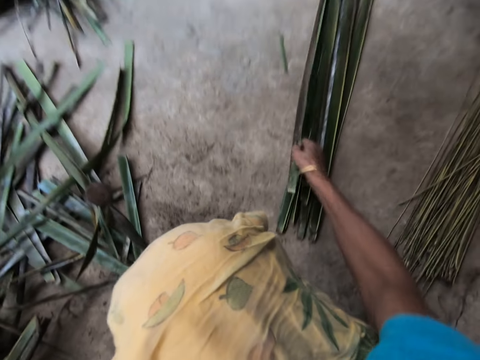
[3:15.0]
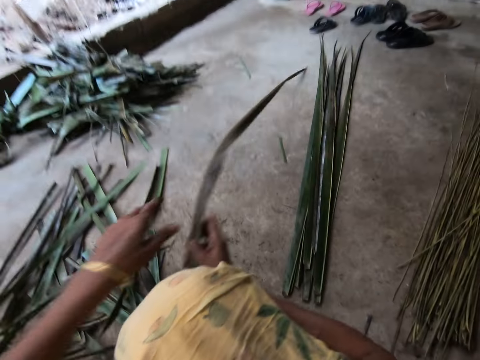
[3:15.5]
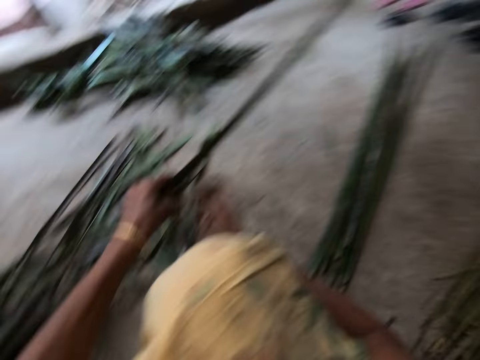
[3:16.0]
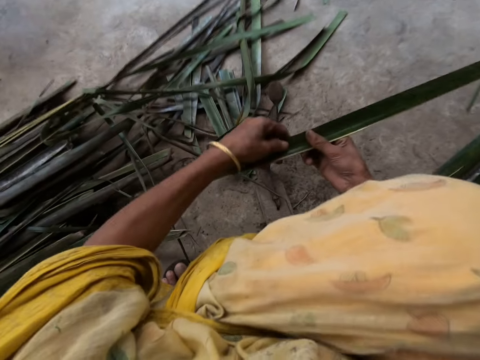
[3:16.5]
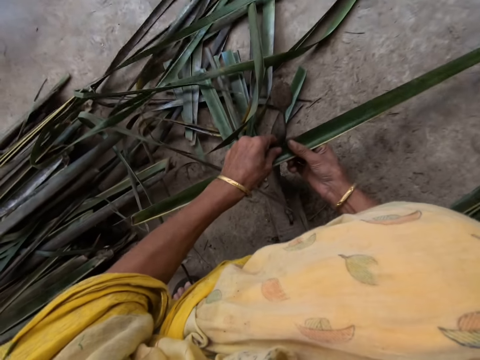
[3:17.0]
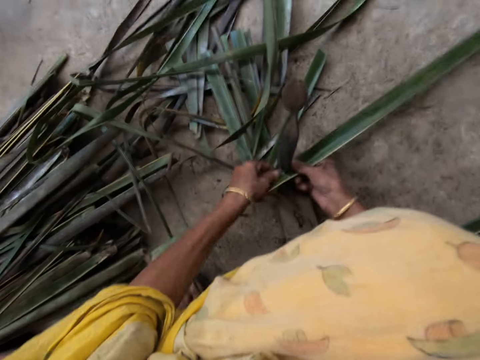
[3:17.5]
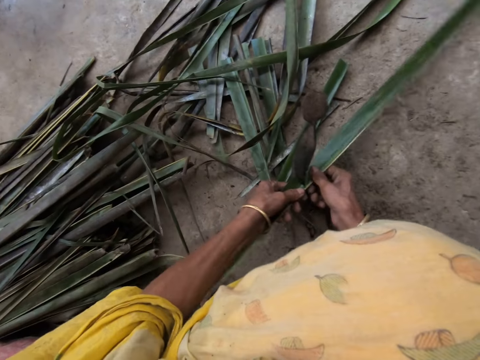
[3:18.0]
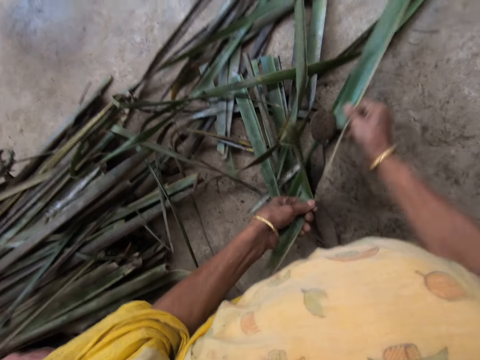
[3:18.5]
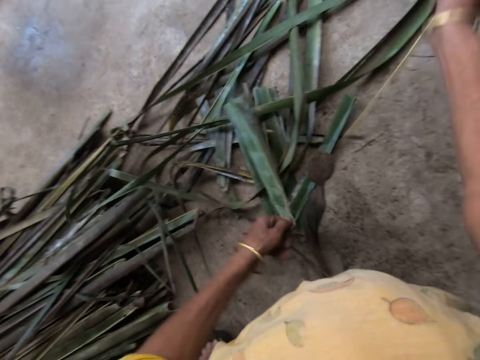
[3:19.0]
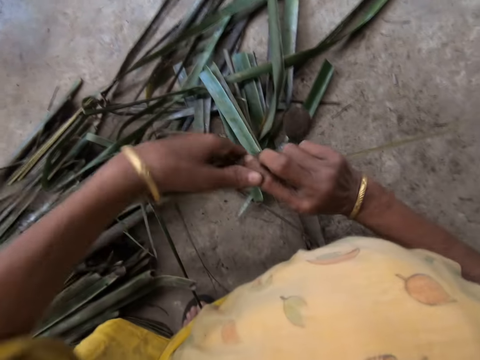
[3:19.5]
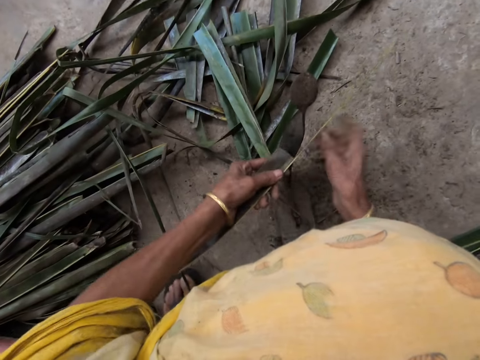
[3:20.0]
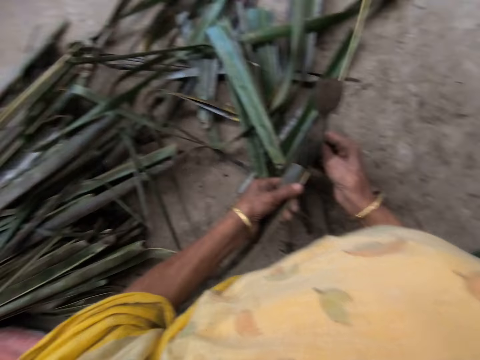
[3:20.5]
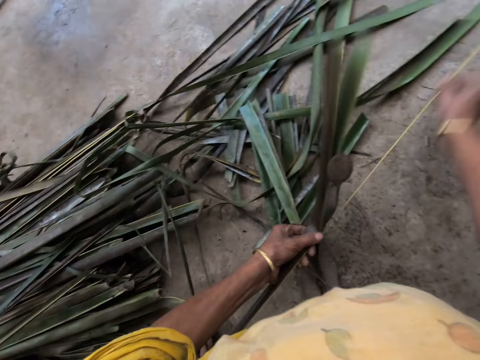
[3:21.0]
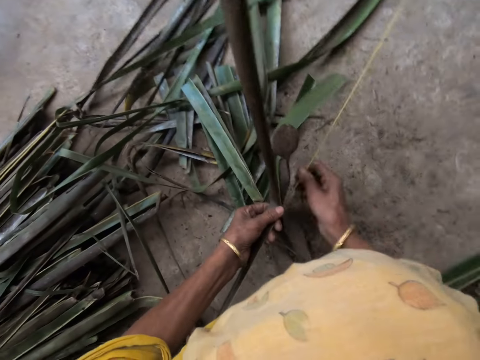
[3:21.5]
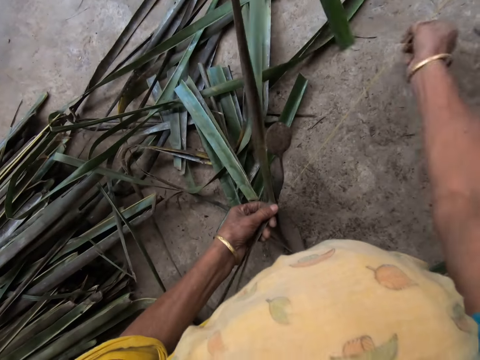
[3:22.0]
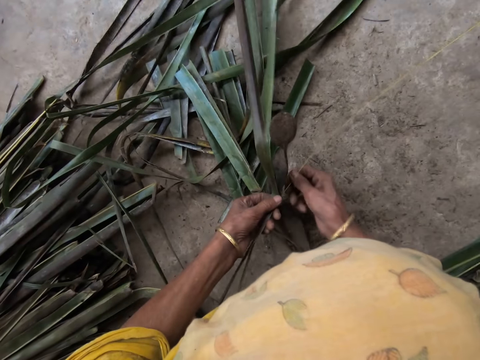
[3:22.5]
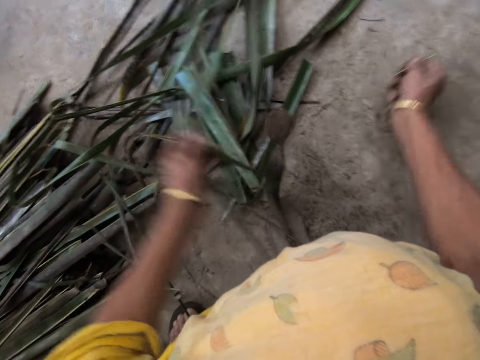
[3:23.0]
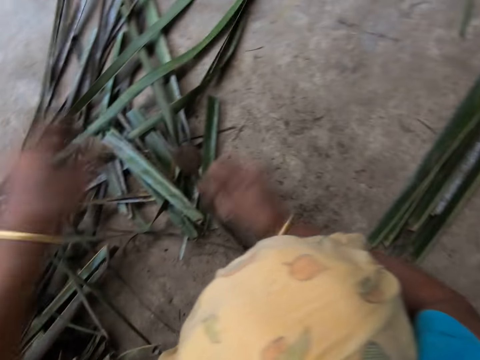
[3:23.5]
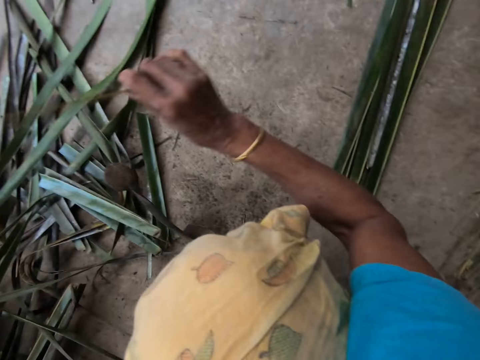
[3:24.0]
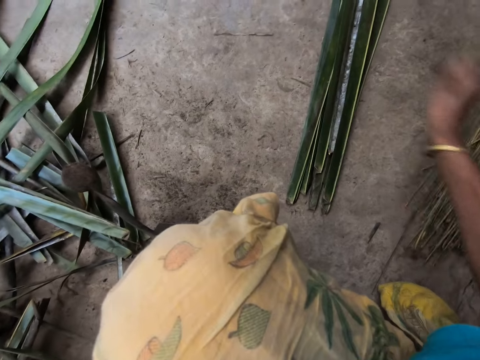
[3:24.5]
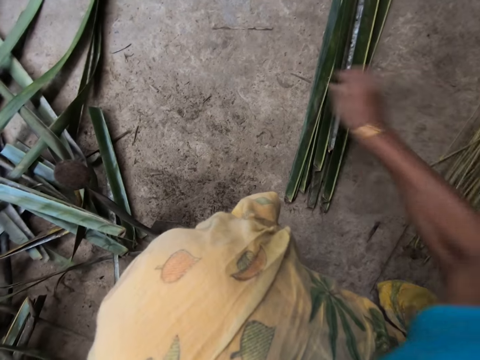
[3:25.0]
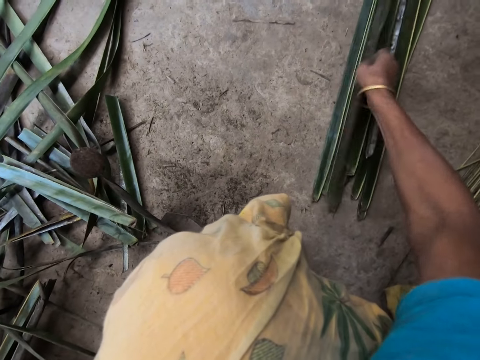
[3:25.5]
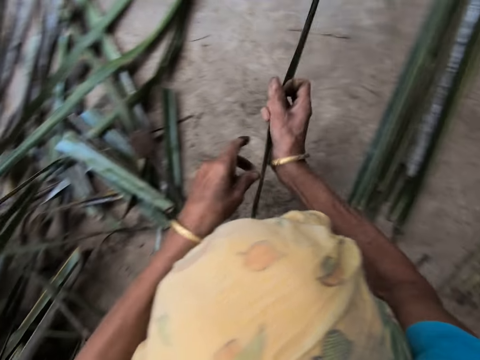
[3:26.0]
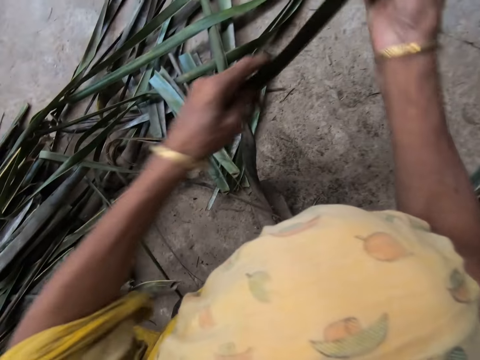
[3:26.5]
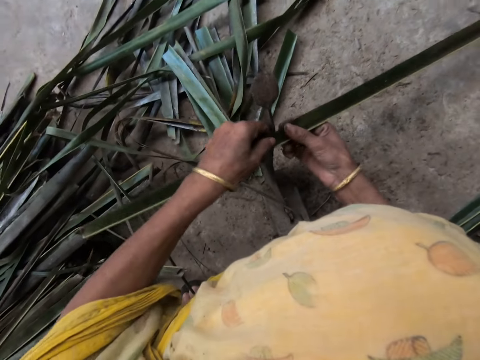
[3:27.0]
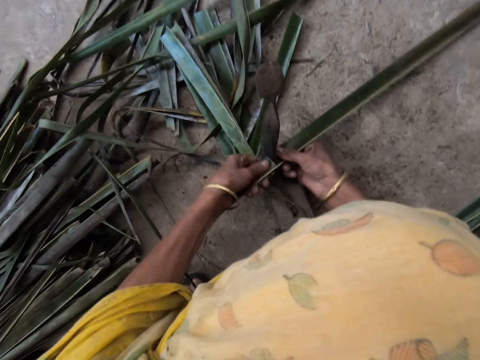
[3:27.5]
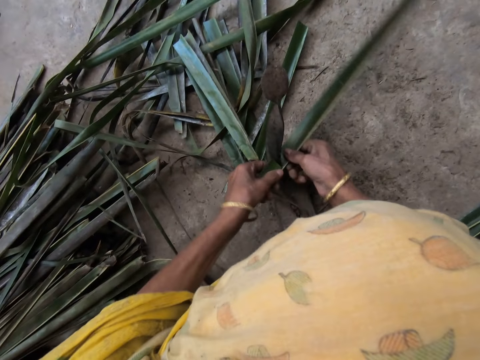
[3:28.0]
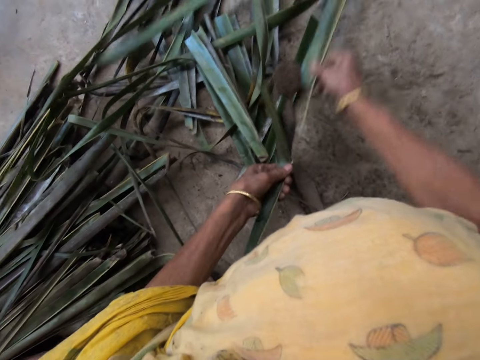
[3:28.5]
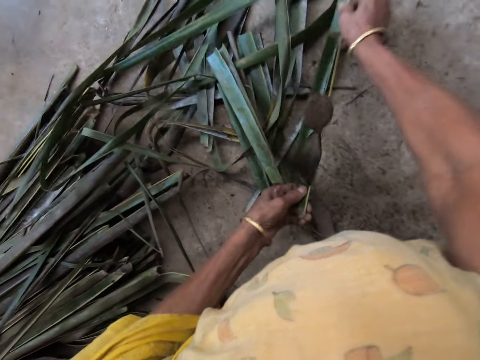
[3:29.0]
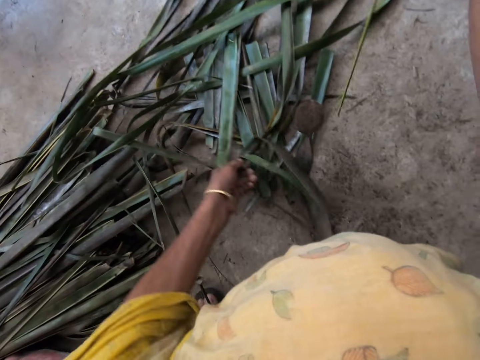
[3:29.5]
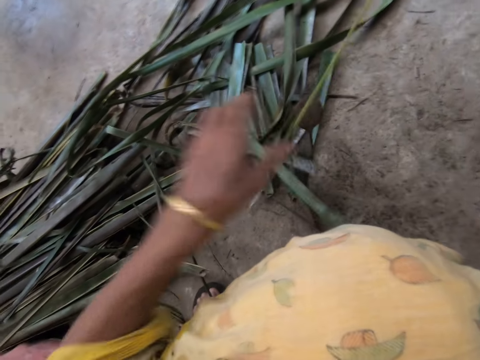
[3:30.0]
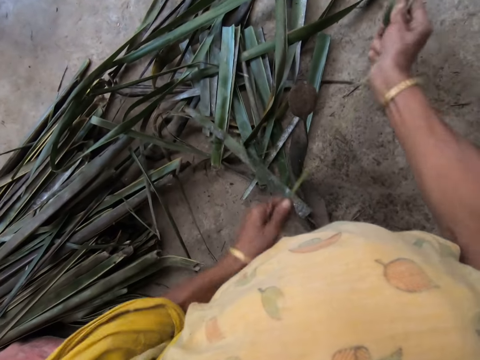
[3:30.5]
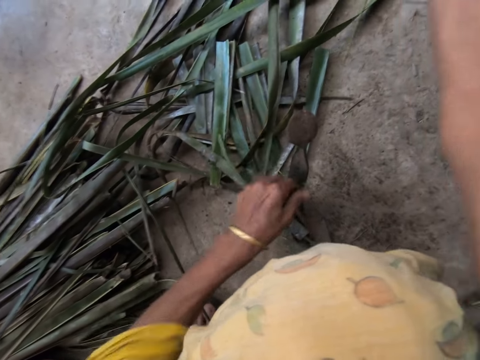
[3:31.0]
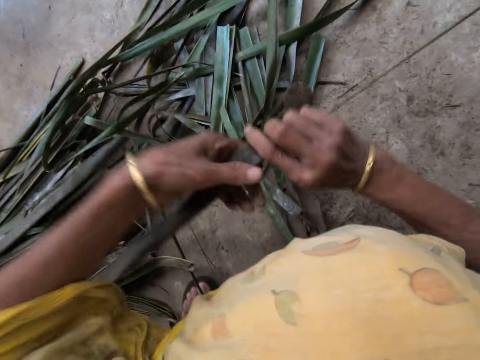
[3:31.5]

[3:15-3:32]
The camera wearer picks a piece of palm frond or cattail plant from the floor with her right hand. She interacts with the woman. She splits the cattail plant. She files the palm frond with the file with both hands. She drops the filed palm frond on the floor with her right hand. She collects the cattail sticks. She picks a piece of palm frond from the floor with her right hand. She splits the cattail plant. She files the palm frond with the file with both hands.

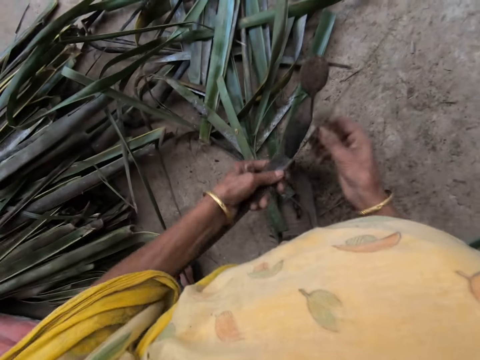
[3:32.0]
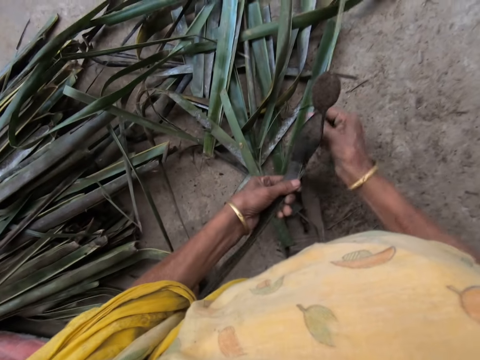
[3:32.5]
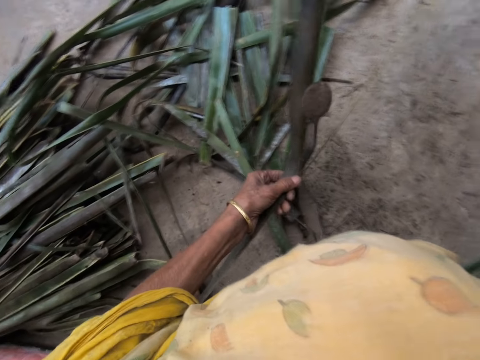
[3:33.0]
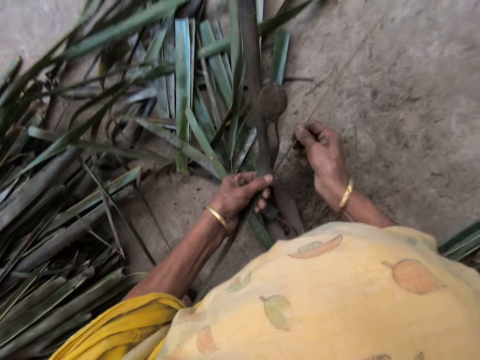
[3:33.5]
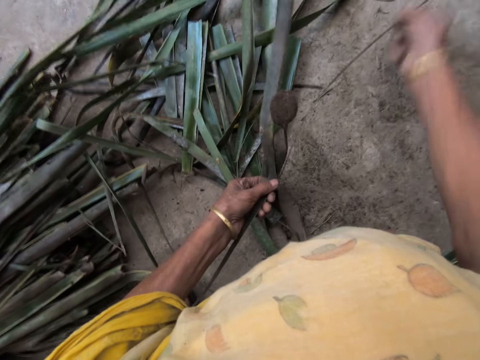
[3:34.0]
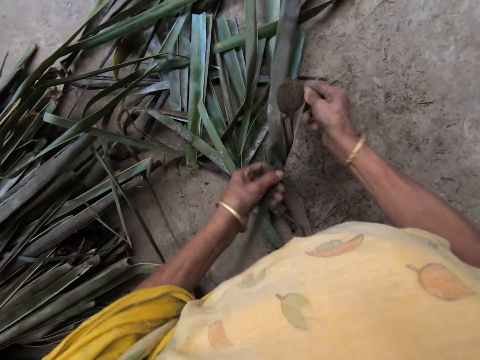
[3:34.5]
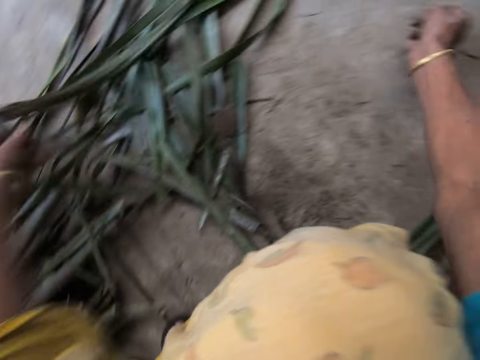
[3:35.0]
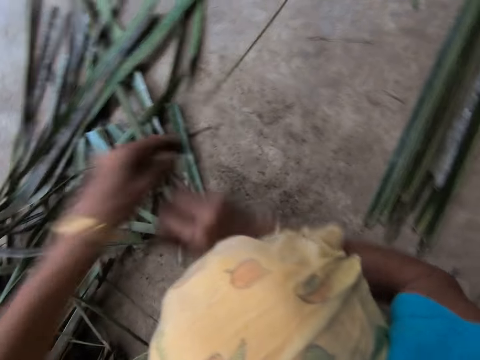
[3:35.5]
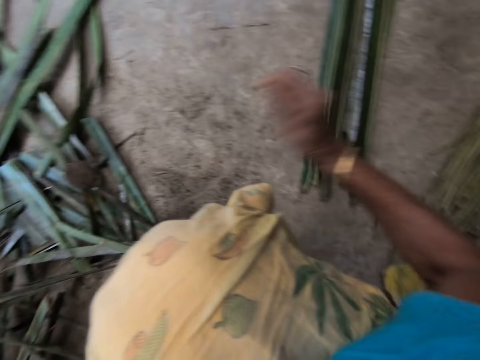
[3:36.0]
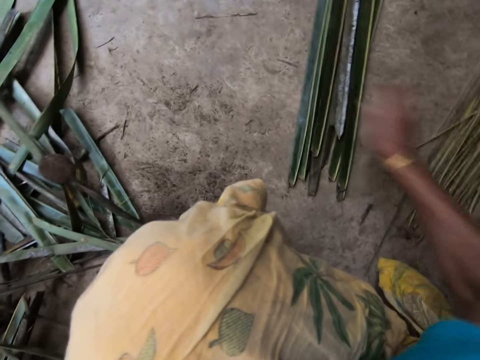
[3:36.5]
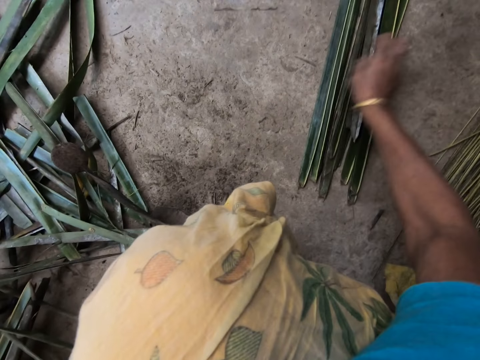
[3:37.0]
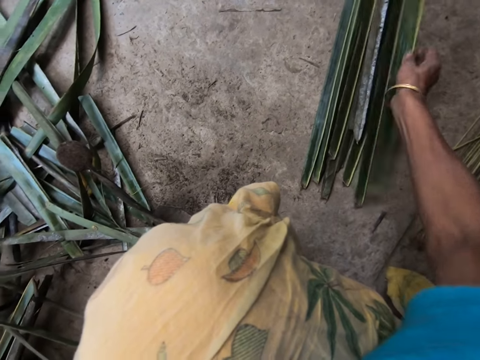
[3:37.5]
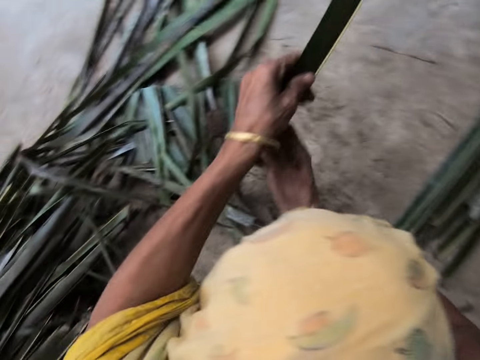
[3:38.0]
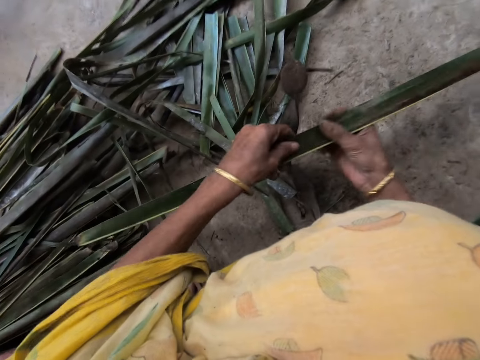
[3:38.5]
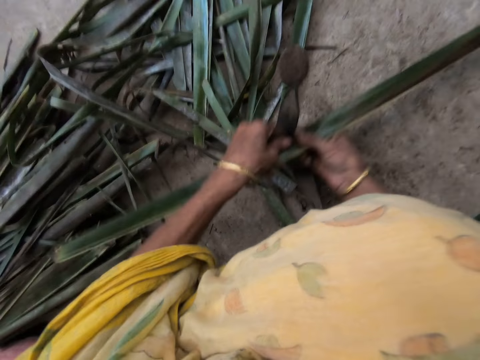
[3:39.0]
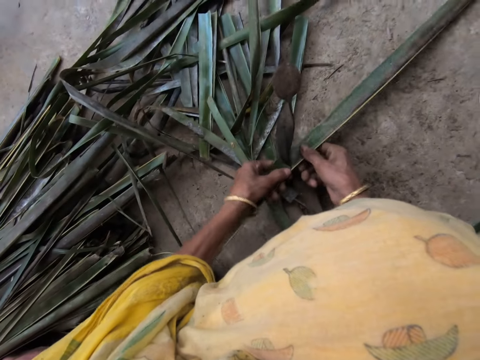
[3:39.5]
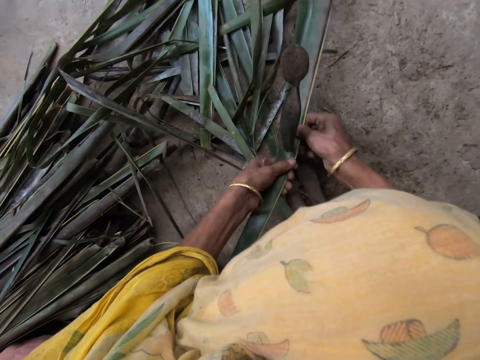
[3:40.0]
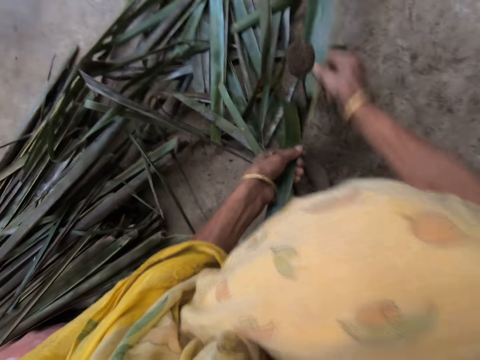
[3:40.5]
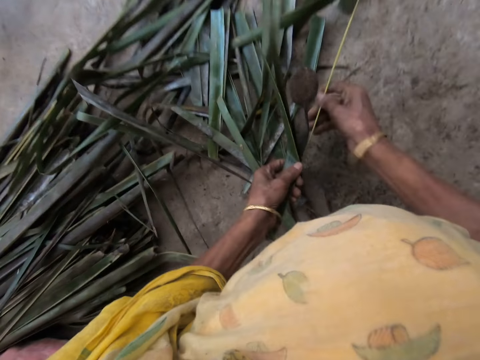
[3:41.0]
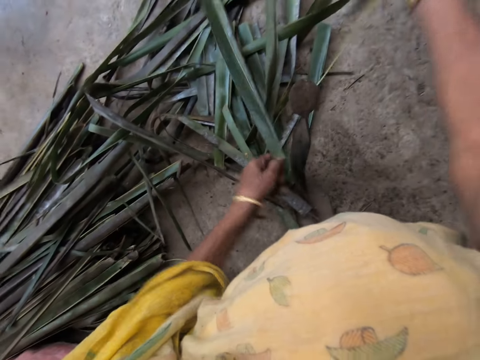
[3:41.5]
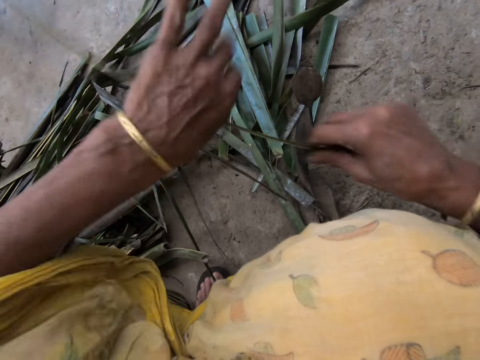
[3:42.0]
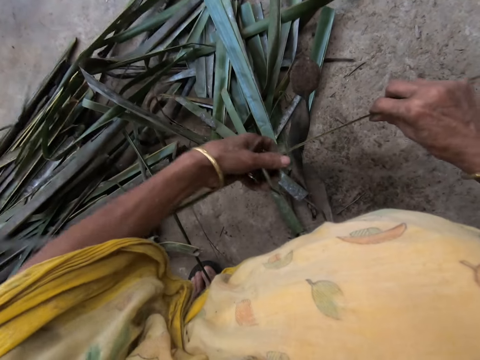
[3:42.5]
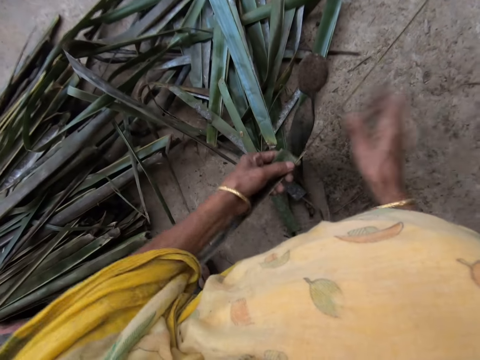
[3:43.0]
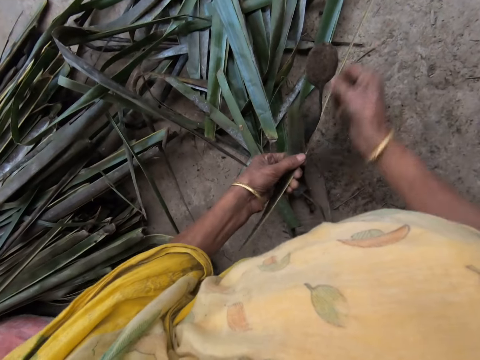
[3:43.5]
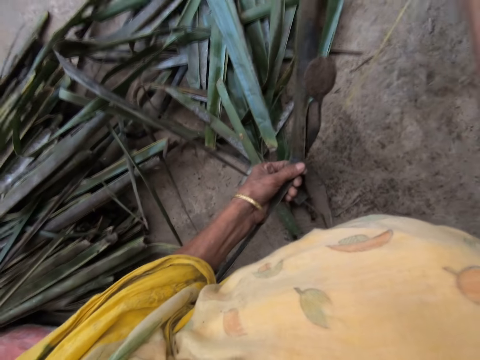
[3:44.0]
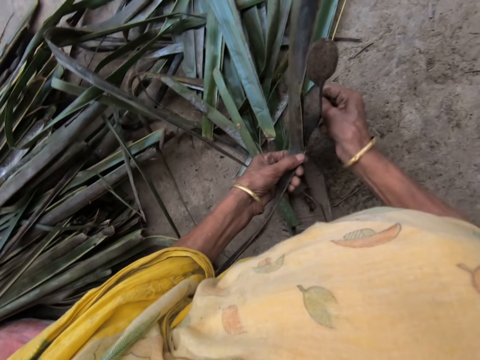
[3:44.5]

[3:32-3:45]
The camera wearer drops the filed palm frond on the floor with her right hand. She collects the cattail sticks. She picks a piece of palm frond or cattail plant from the floor with her right hand. She splits the cattail plant. She files the palm frond with the file with both hands.
